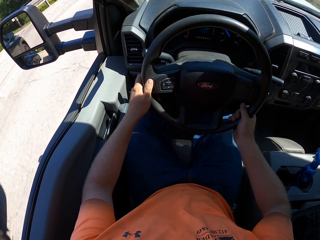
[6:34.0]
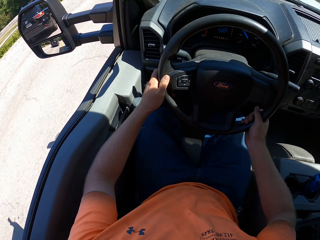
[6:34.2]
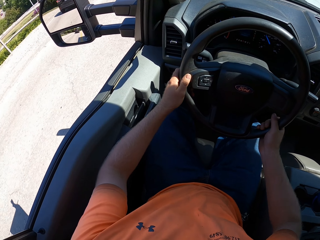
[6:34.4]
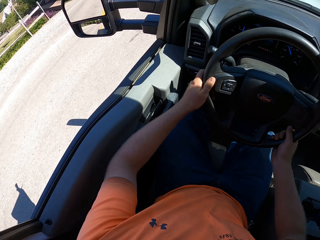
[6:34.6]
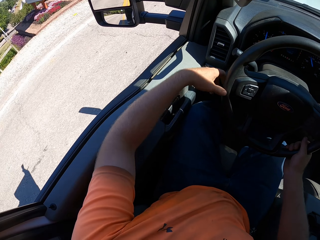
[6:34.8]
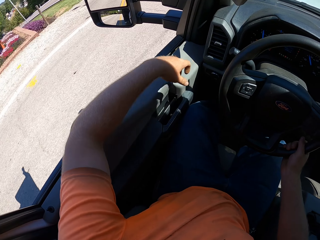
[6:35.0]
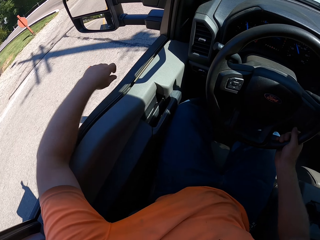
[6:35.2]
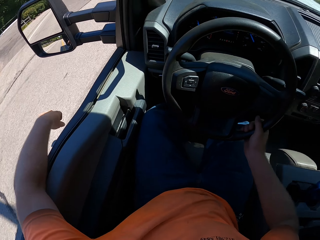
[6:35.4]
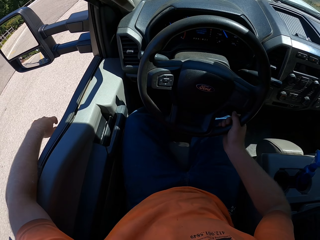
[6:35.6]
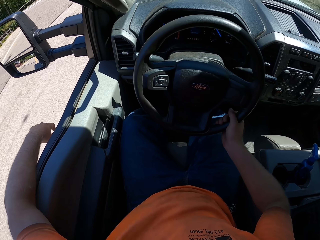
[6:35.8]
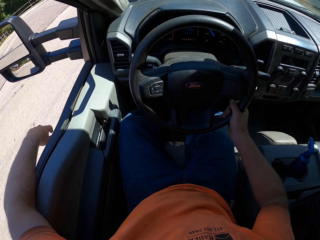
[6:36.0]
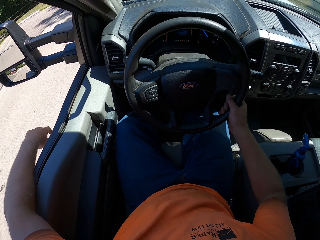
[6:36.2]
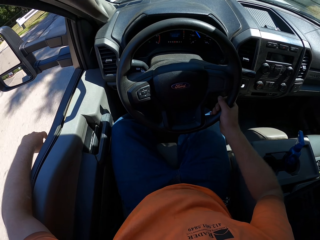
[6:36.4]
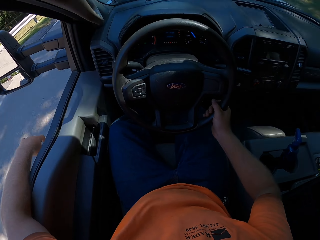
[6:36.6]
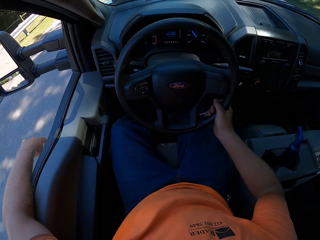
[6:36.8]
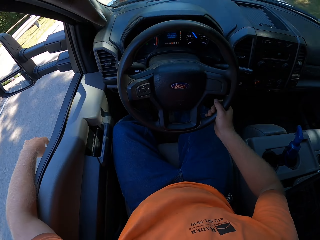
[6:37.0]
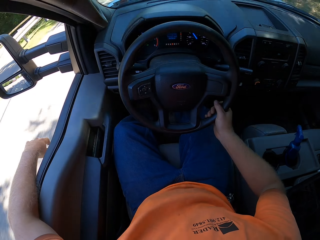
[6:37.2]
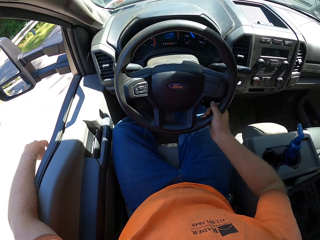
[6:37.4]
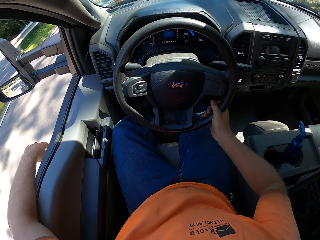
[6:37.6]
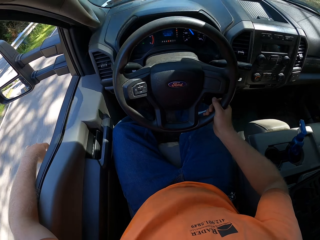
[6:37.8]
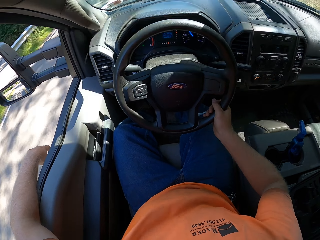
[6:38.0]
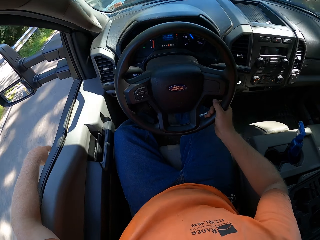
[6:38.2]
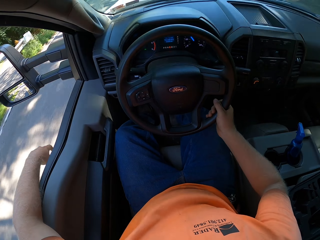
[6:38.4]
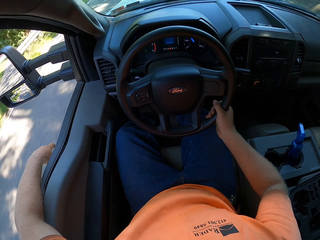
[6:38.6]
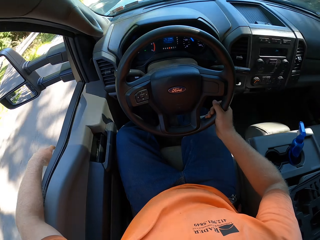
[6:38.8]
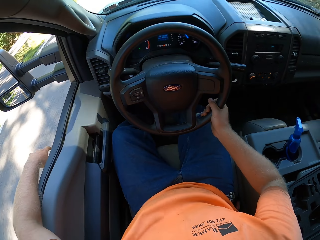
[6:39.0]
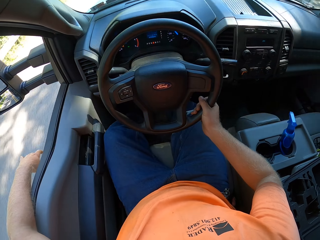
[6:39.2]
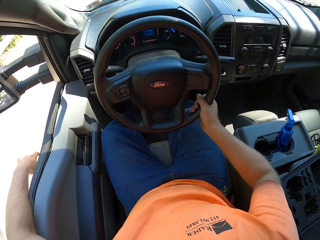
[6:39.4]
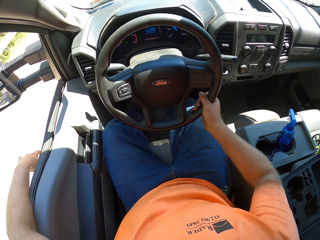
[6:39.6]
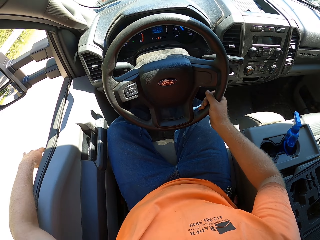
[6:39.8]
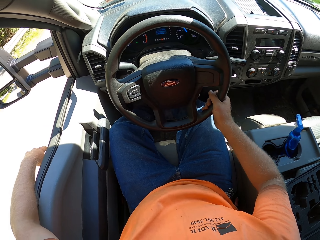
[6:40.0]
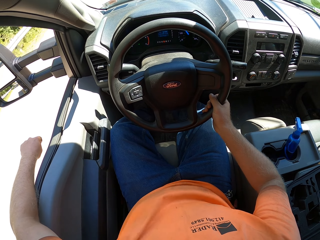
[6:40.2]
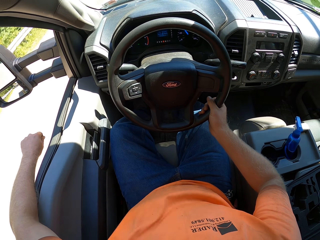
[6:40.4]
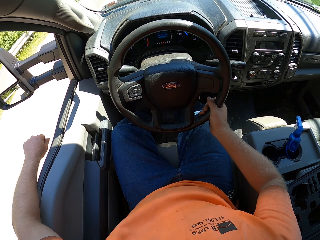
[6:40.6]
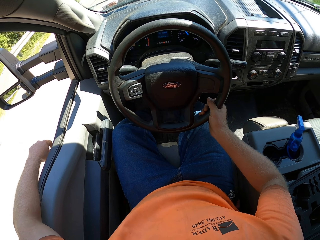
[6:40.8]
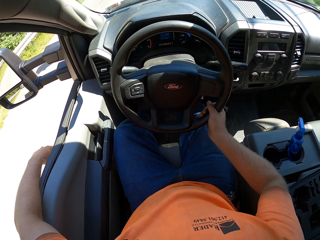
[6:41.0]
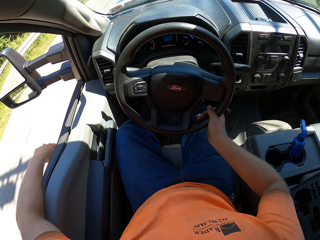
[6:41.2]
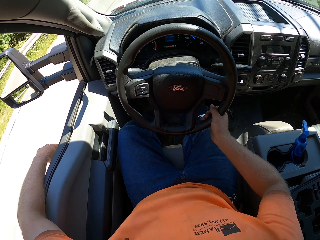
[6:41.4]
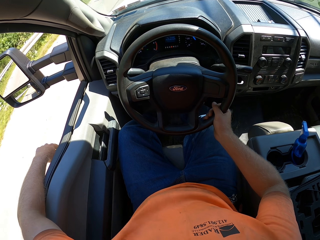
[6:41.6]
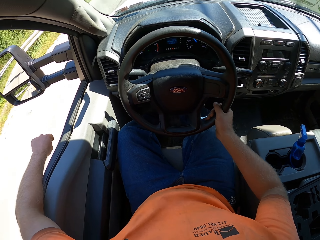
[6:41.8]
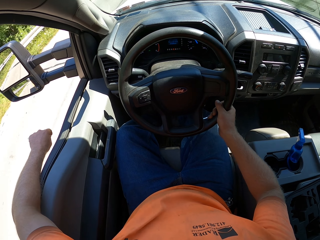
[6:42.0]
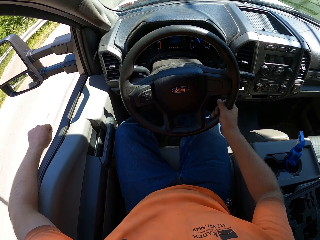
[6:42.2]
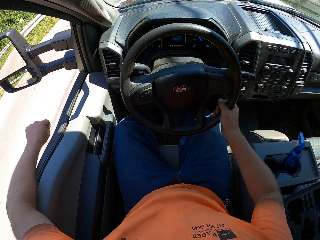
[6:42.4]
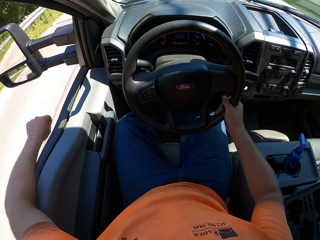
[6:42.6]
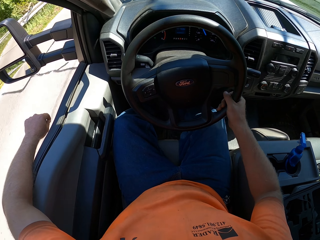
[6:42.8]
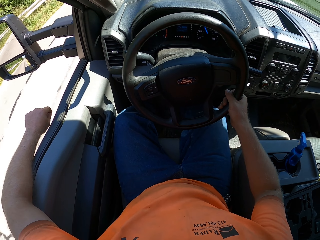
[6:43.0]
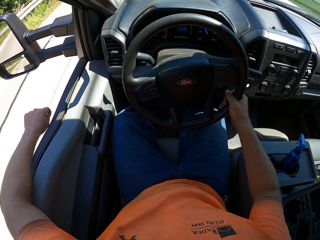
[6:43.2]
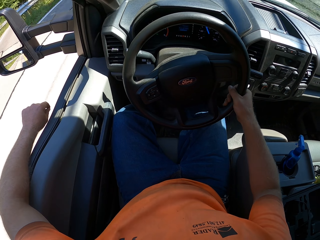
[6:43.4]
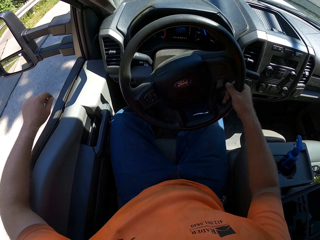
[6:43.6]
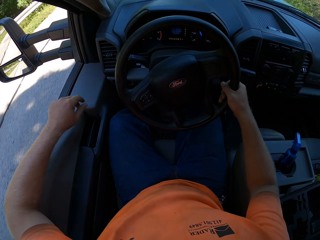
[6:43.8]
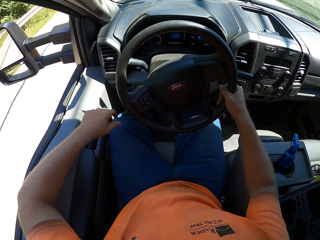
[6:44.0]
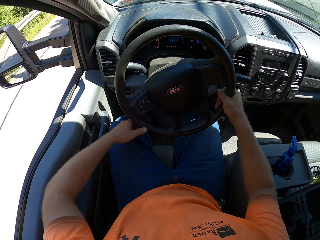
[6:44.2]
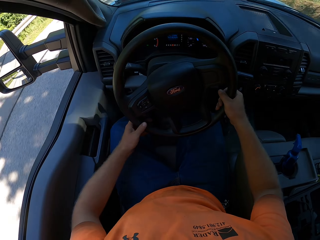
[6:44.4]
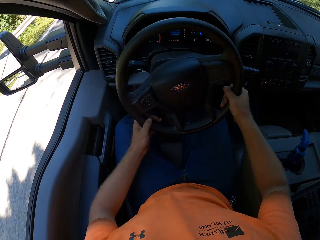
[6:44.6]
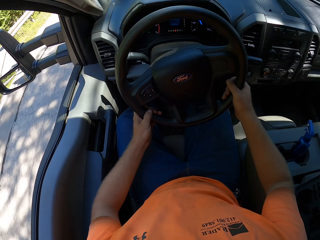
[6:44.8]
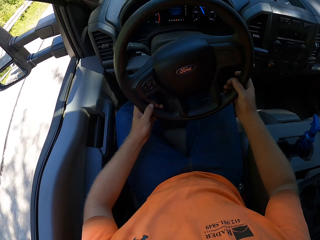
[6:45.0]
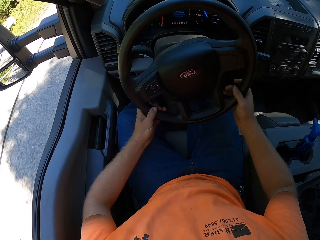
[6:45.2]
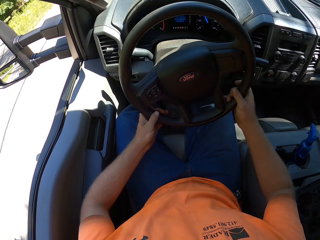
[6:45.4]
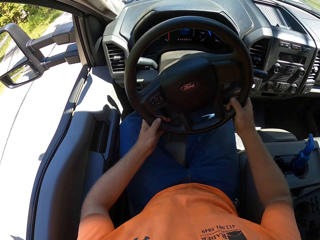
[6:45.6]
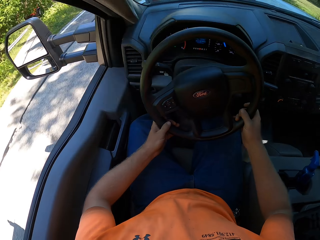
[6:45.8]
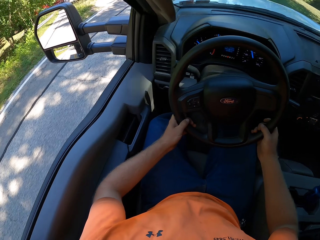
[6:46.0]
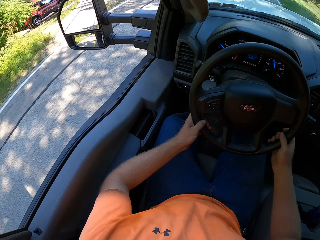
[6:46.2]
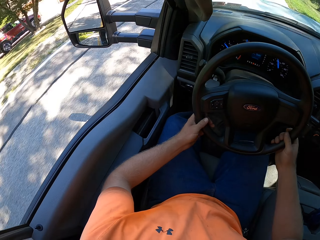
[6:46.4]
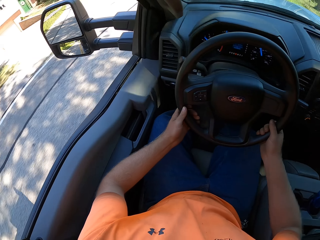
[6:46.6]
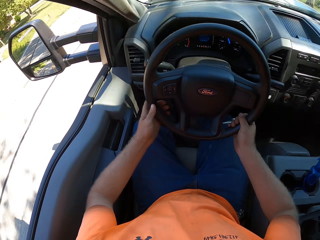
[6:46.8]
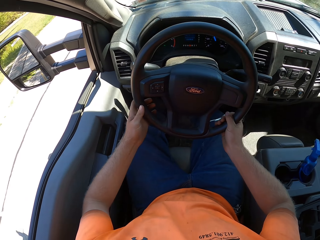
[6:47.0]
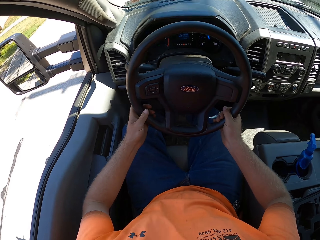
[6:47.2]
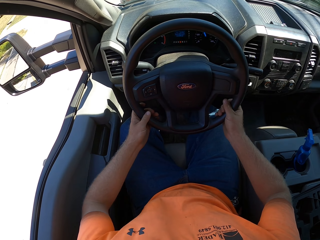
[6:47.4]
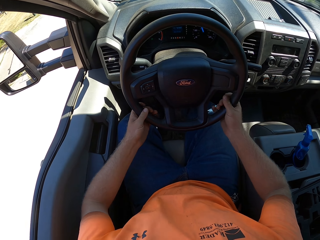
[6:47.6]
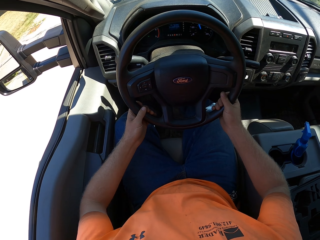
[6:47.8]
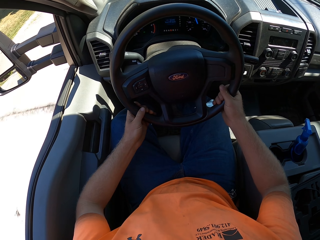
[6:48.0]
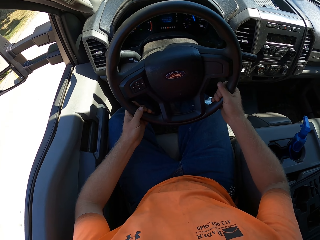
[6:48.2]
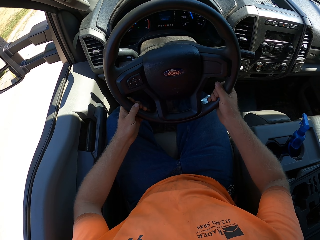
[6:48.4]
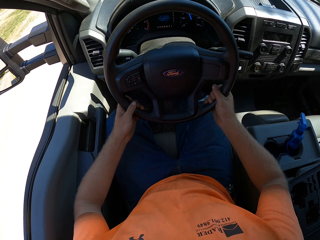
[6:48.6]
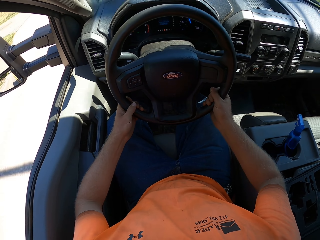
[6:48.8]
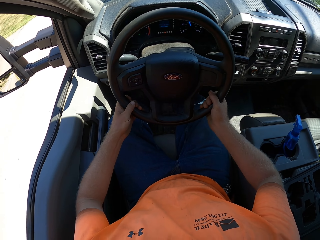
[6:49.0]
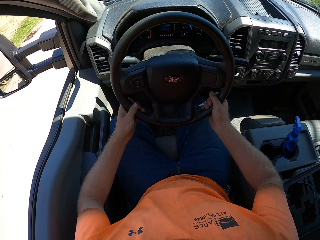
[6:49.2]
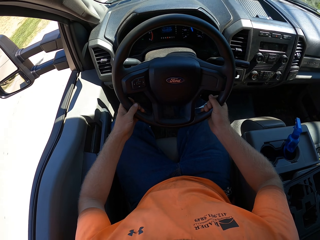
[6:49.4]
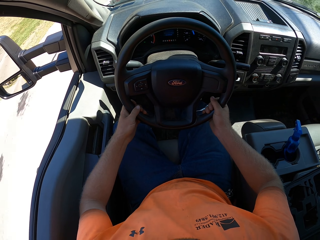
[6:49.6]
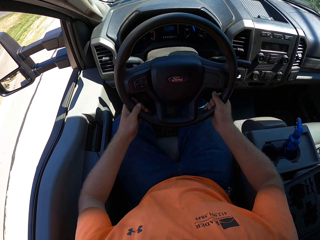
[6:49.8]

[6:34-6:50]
The camera wearer drives the car with the steering wheel in his right hand. He places his left hand on a window area of the car door. He places his left hand on the steering wheel. He drives the car with the steering wheel in both hands.

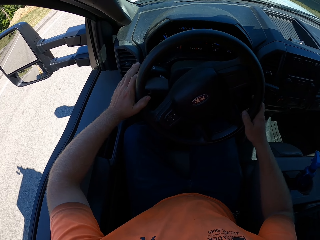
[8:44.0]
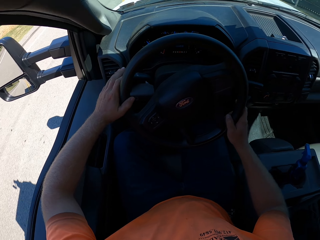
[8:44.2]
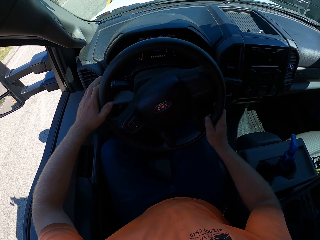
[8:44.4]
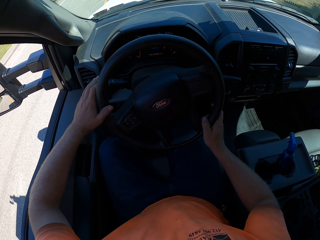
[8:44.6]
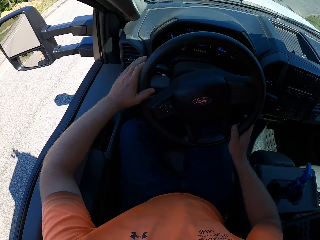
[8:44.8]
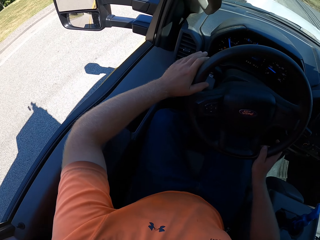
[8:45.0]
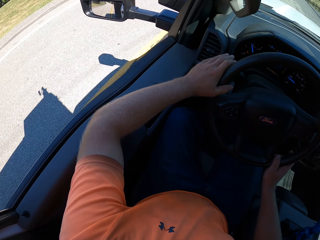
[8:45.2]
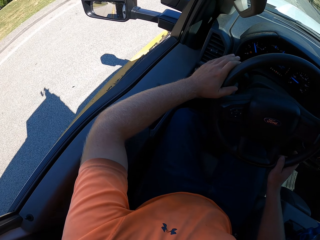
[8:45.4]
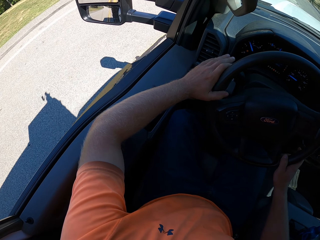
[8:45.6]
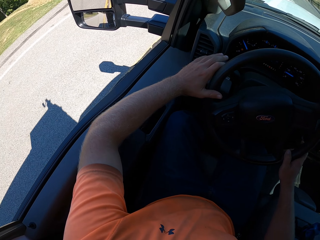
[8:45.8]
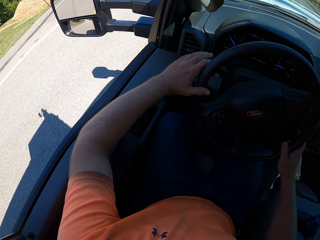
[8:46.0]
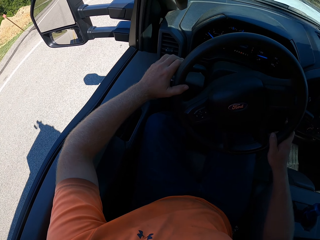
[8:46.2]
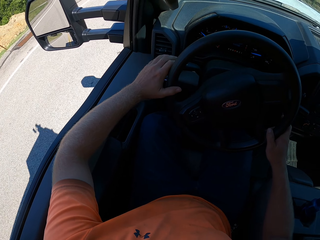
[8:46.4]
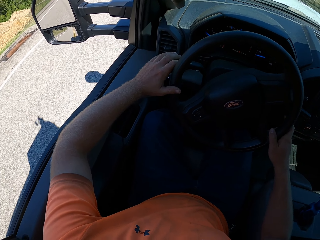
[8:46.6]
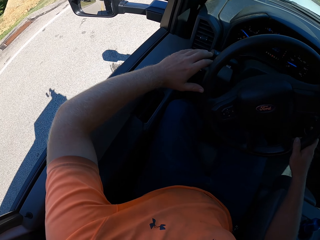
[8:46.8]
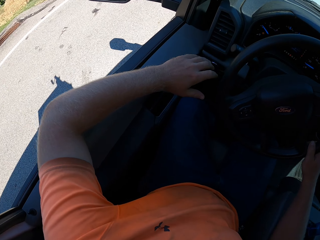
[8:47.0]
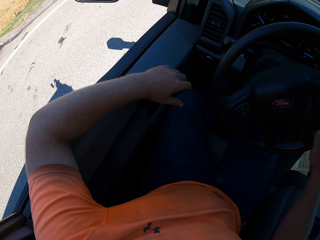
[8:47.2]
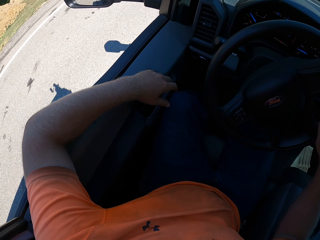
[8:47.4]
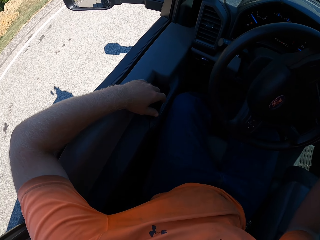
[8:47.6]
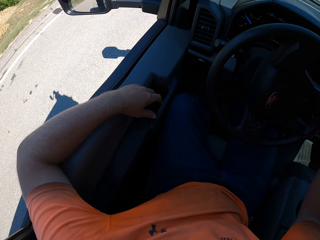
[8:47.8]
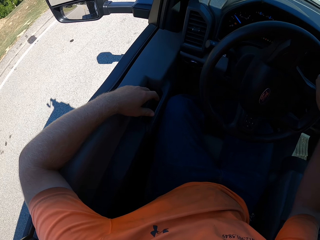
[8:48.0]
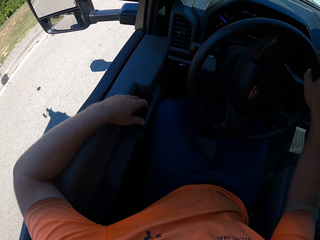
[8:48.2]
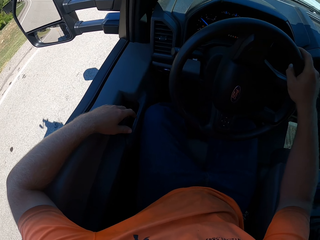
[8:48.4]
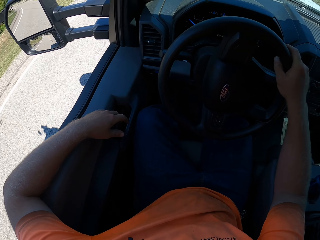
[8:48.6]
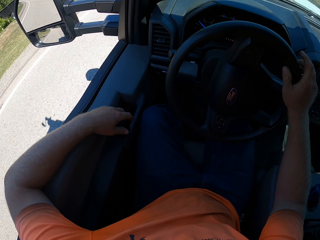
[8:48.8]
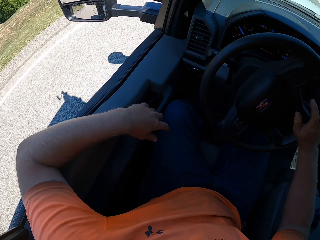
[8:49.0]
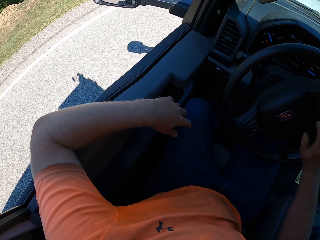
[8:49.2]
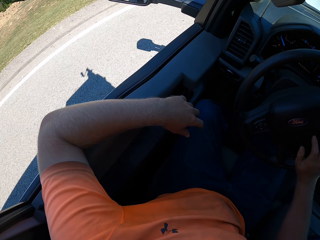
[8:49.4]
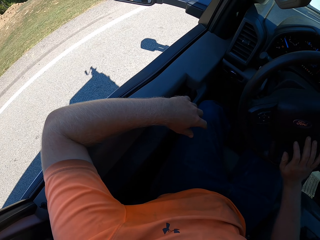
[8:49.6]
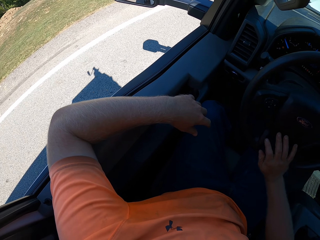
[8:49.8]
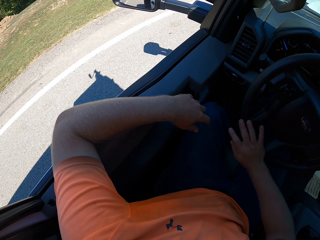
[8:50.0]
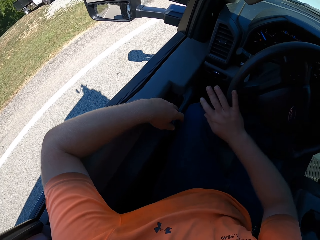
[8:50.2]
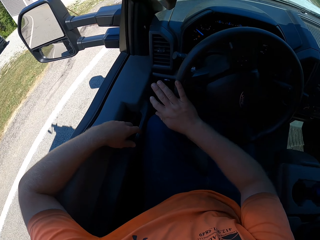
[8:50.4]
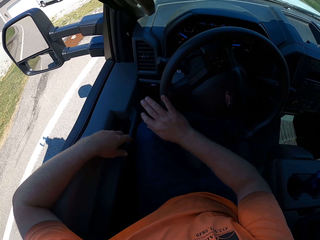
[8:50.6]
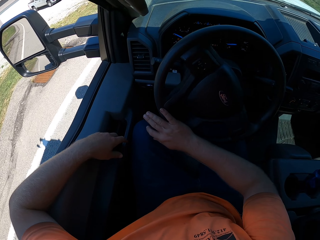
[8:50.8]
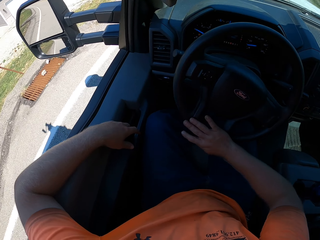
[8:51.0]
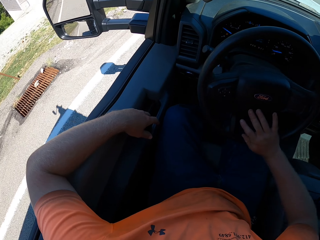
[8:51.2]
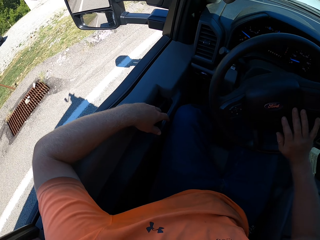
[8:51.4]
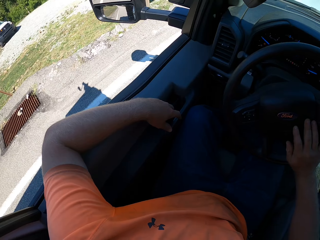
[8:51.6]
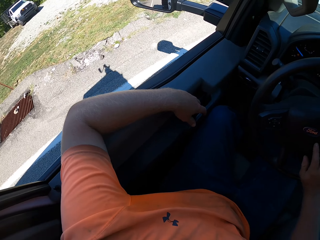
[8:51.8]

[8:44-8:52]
The camera wearer drives the car with the steering wheel in his right hand. He places his left hand on the window area of the car door.
